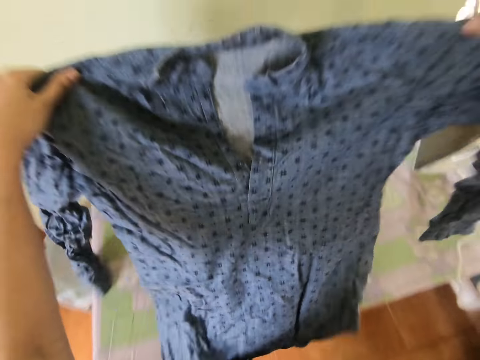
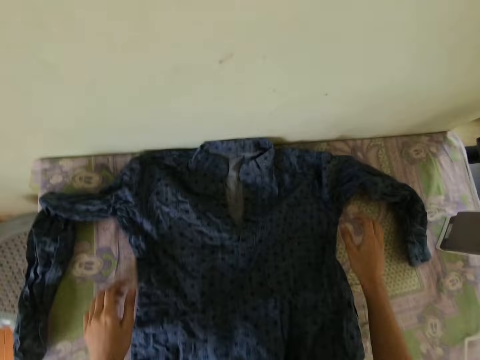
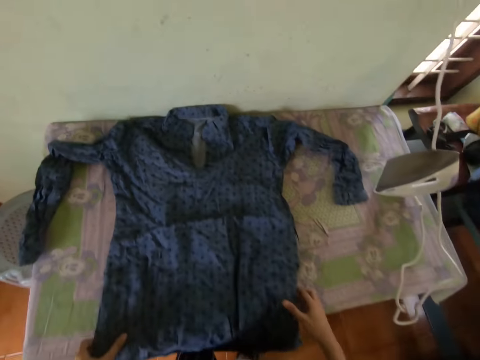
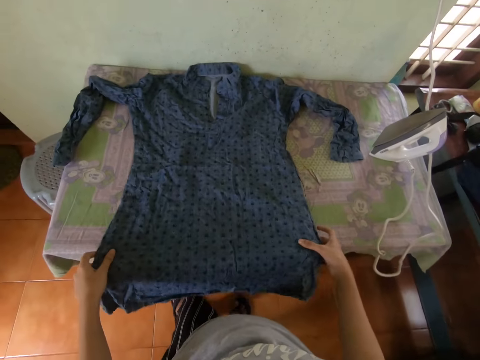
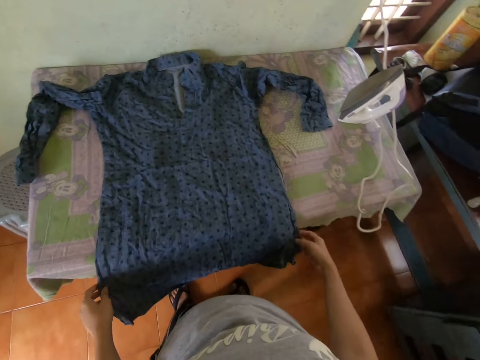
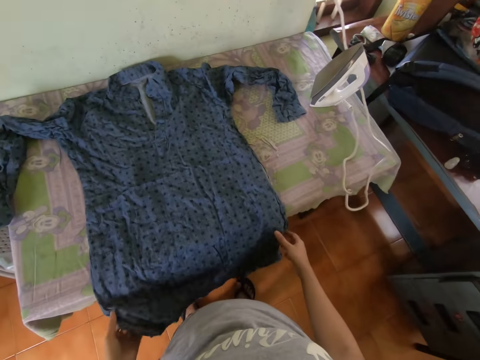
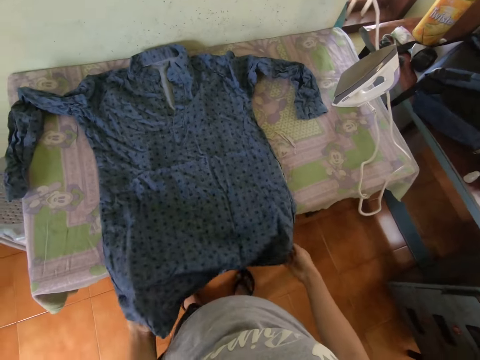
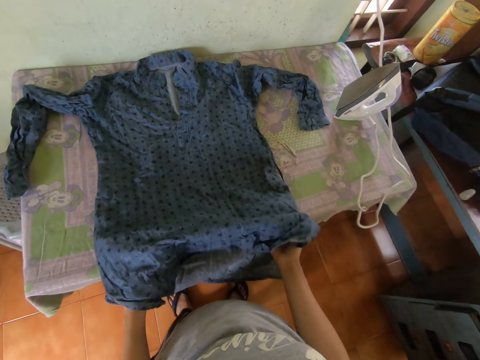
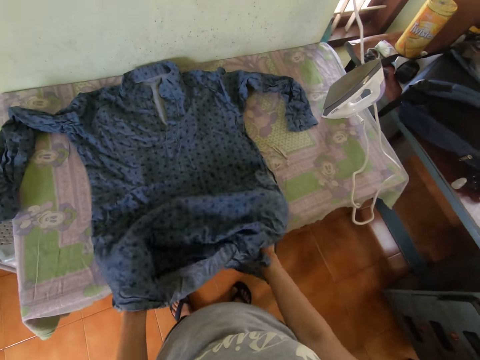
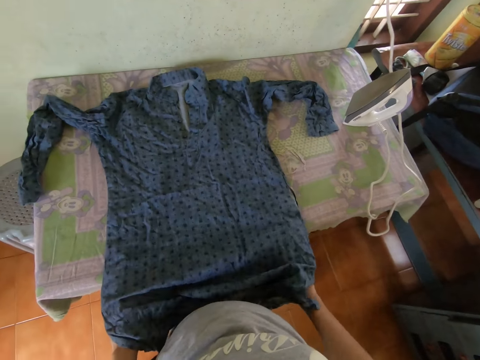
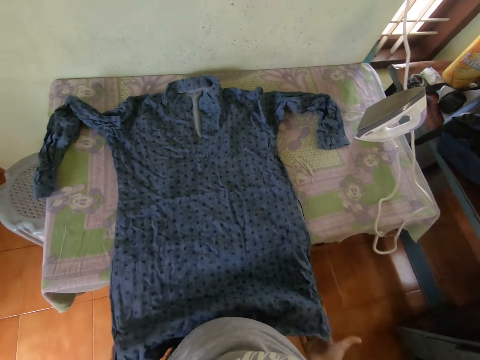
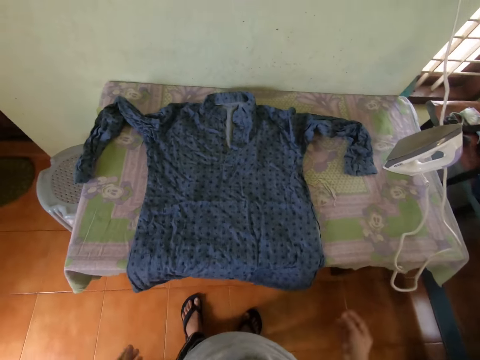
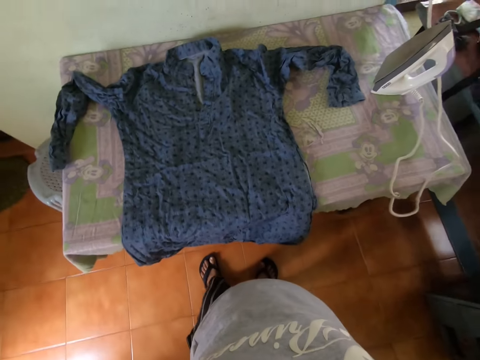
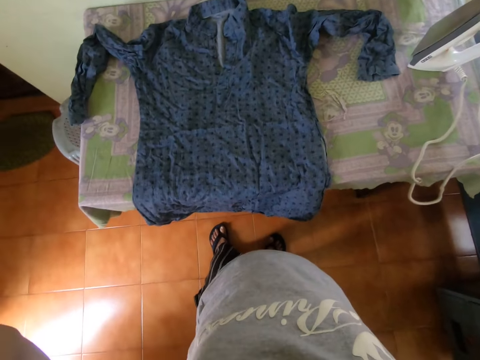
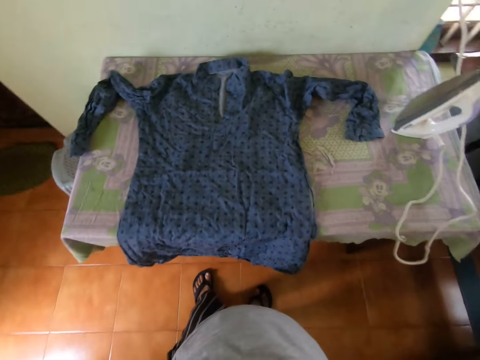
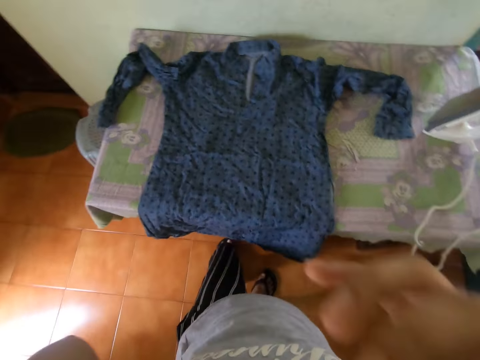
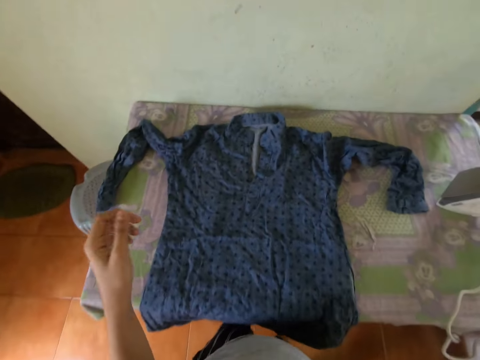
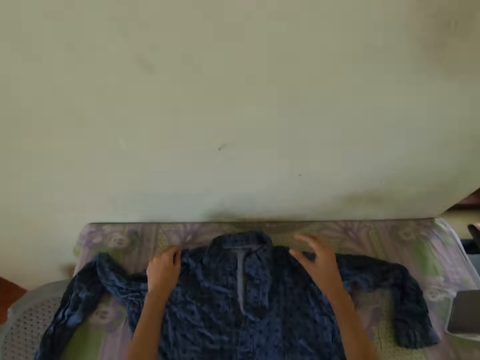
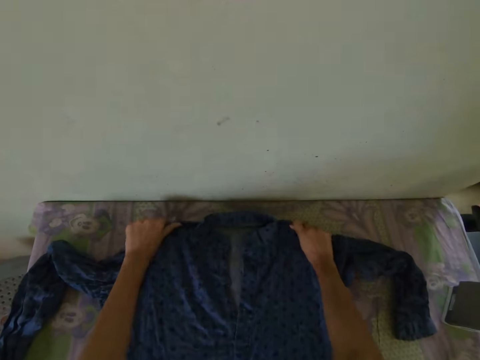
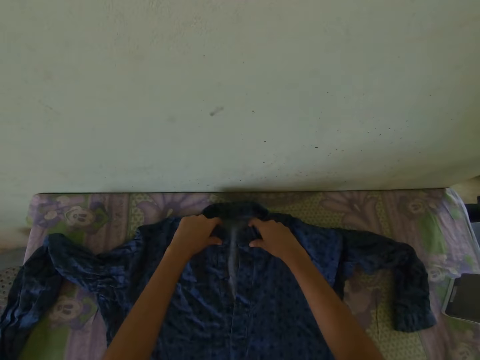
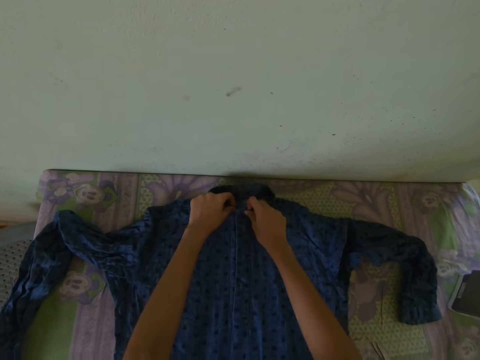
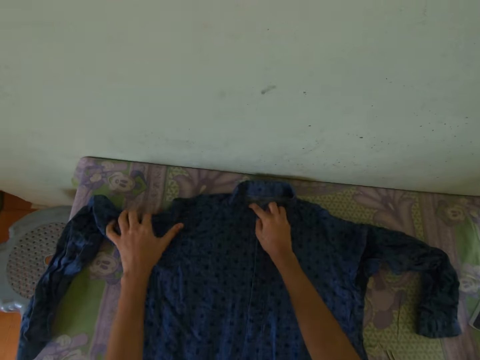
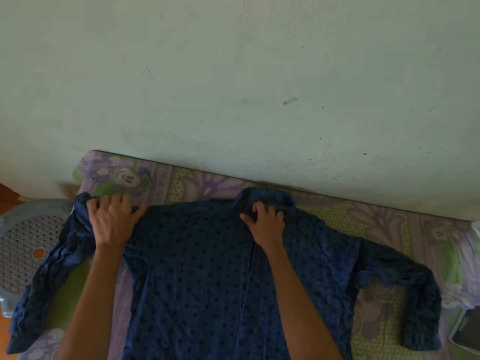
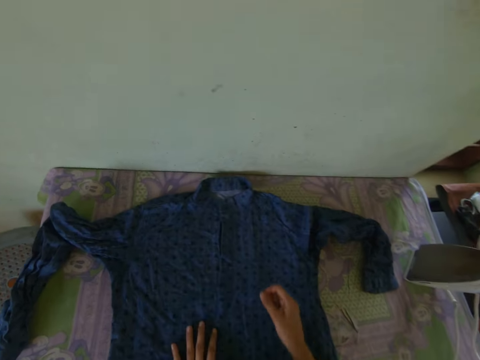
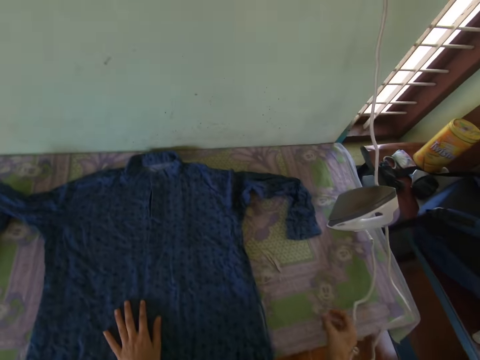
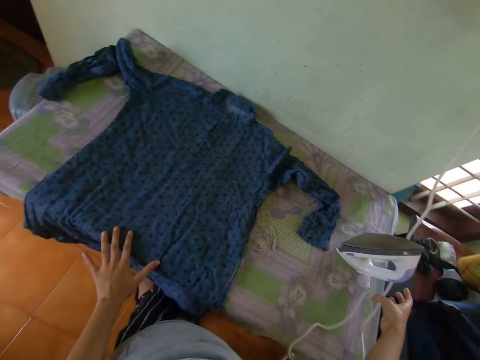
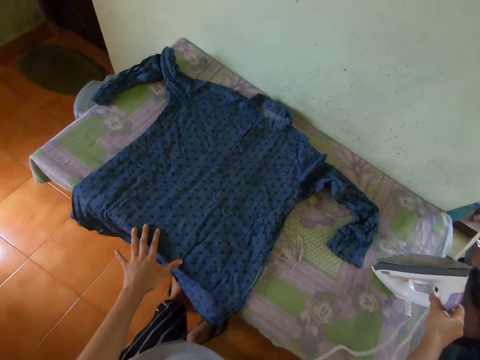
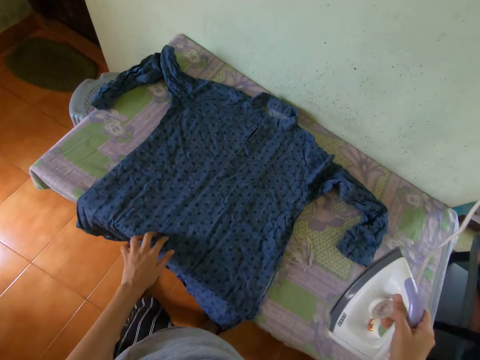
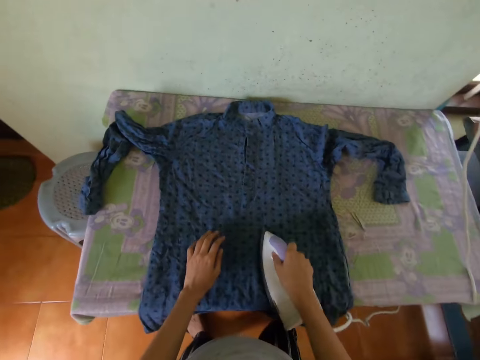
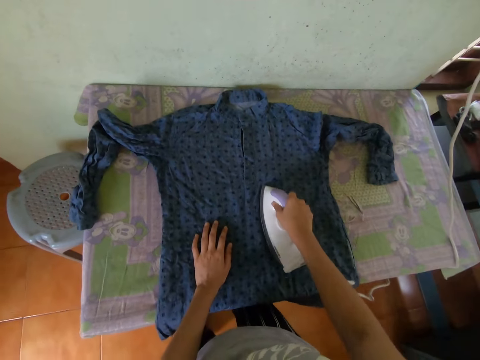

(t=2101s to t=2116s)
The camera wearer looks at the shirt. They put the shirt on the table. They straighten the shirt on the table. They adjust the camera on the head. They adjust the shirt on the table. They pick up the iron box. They iron the shirt.
